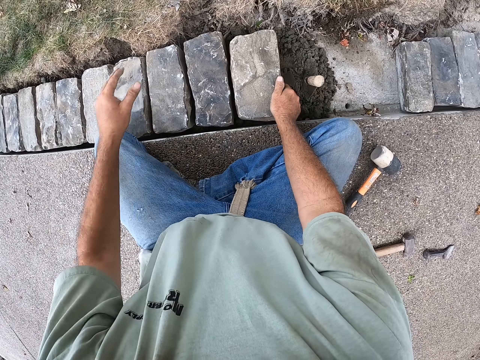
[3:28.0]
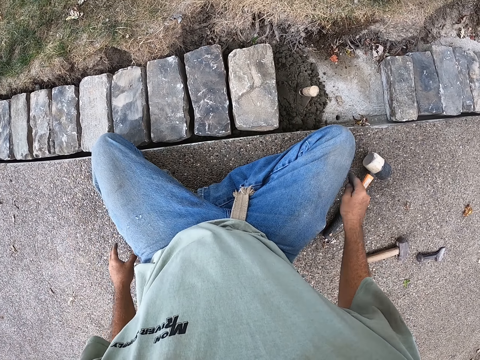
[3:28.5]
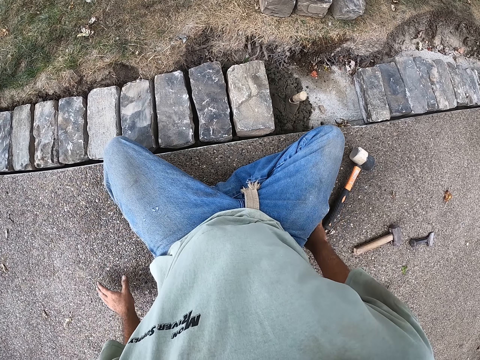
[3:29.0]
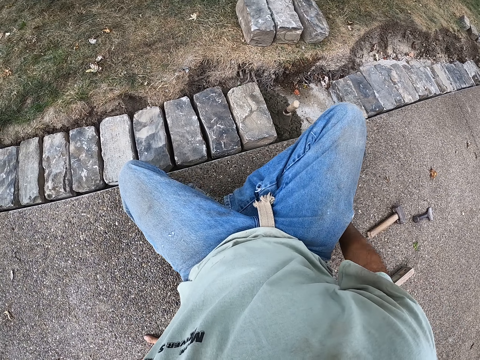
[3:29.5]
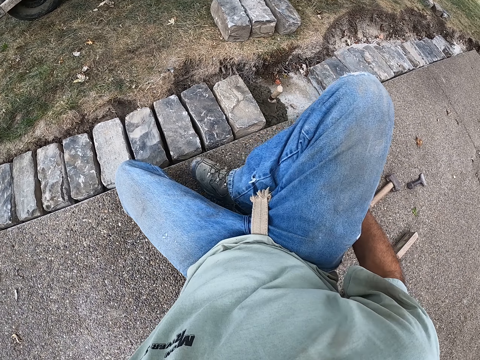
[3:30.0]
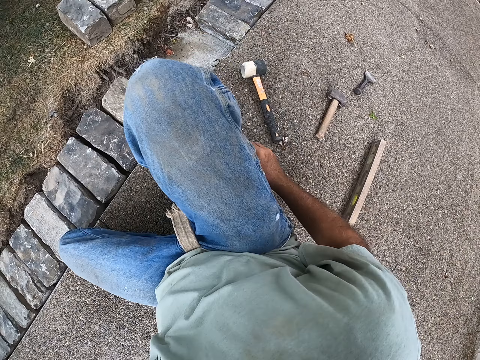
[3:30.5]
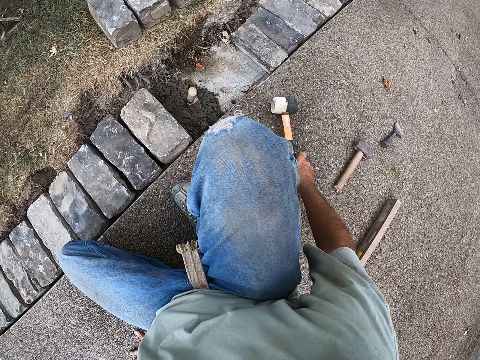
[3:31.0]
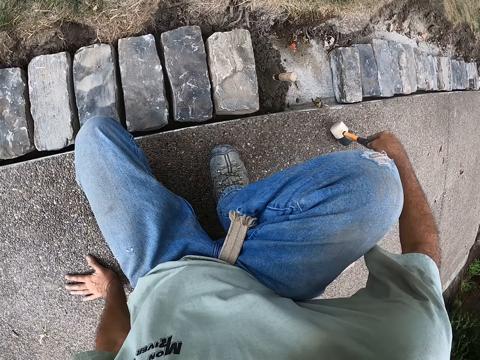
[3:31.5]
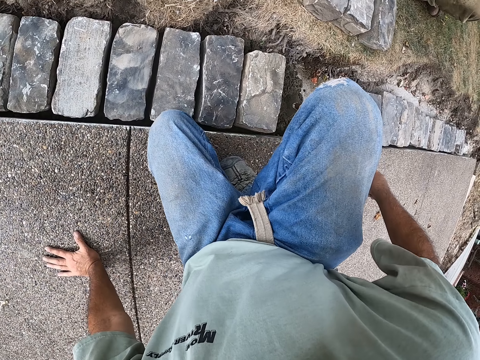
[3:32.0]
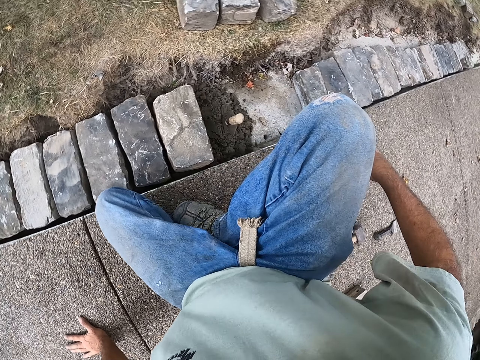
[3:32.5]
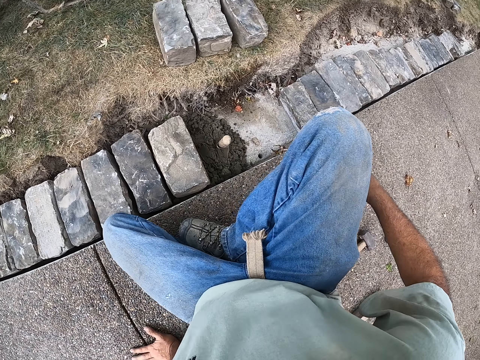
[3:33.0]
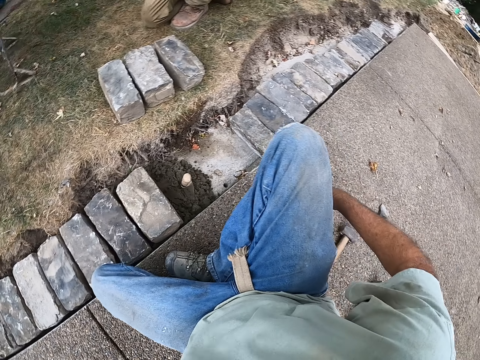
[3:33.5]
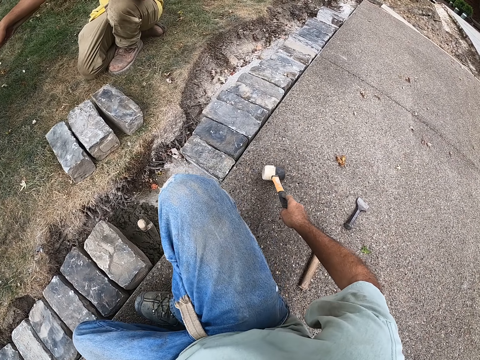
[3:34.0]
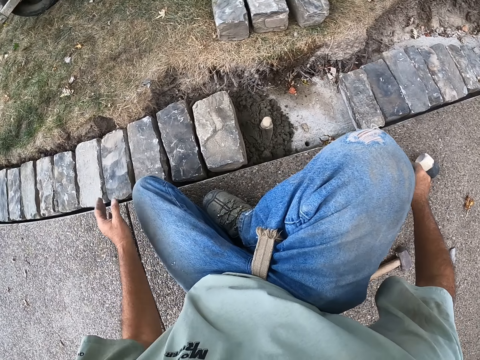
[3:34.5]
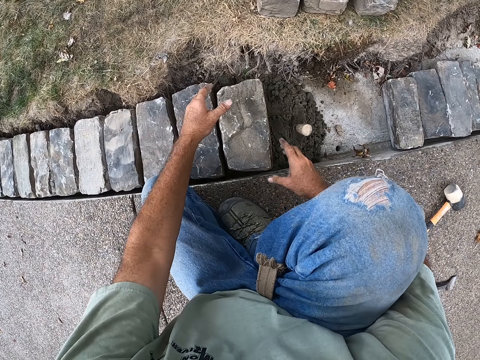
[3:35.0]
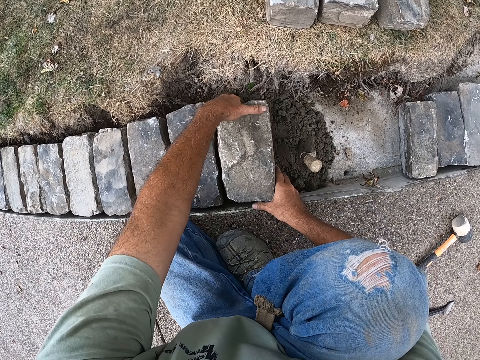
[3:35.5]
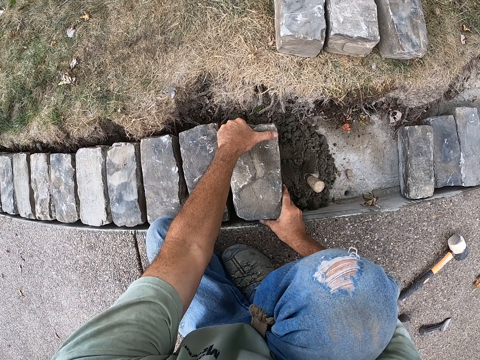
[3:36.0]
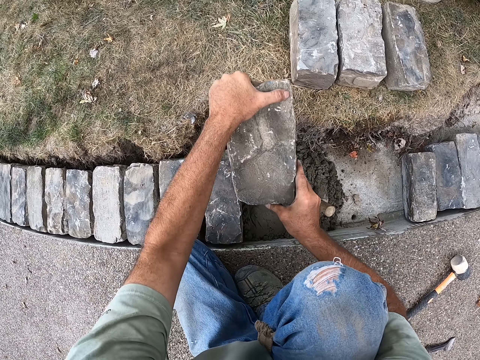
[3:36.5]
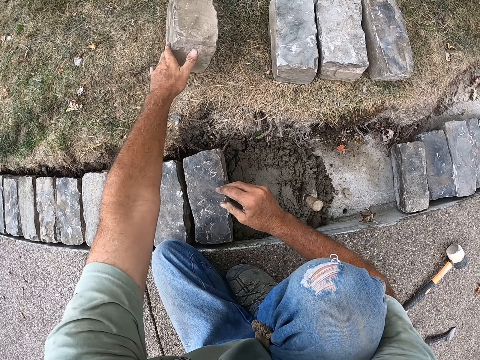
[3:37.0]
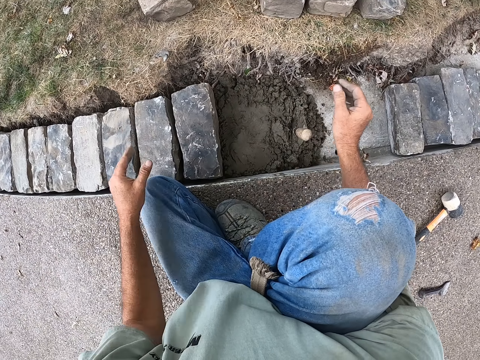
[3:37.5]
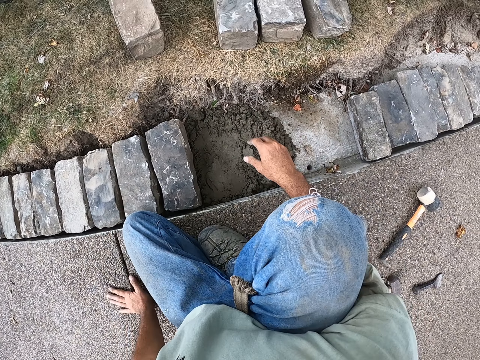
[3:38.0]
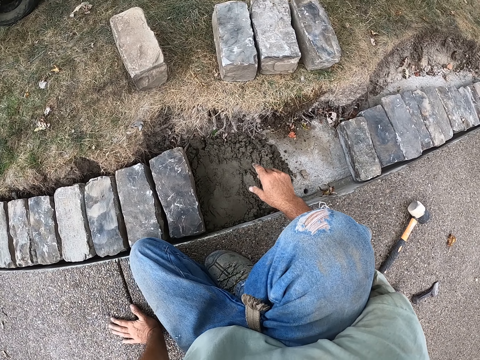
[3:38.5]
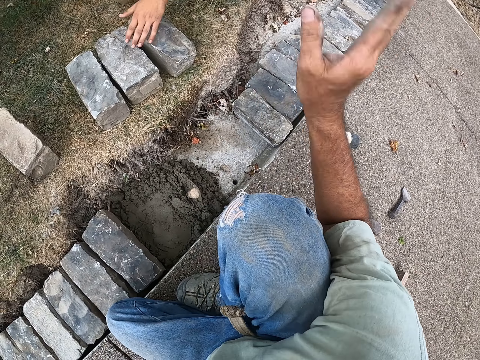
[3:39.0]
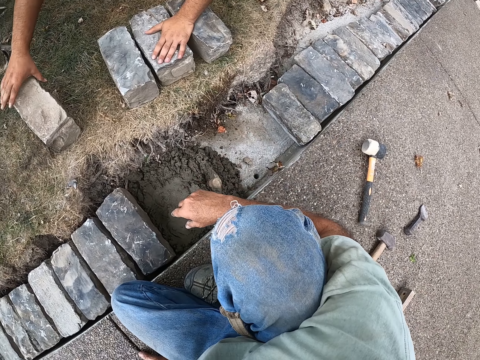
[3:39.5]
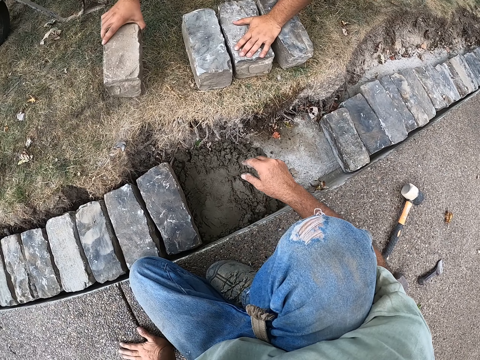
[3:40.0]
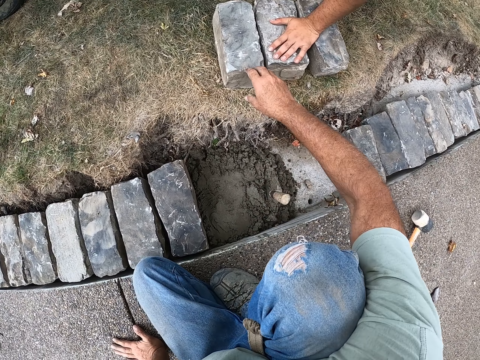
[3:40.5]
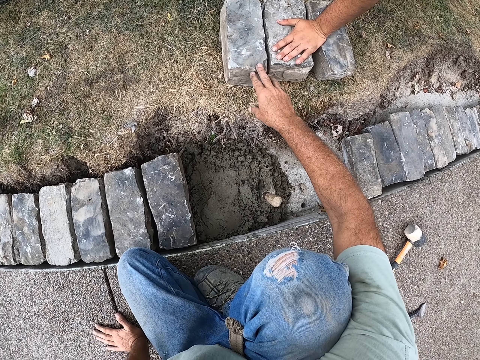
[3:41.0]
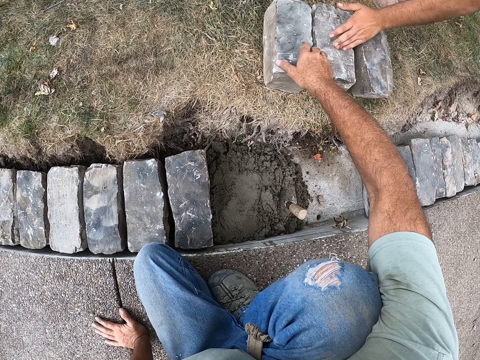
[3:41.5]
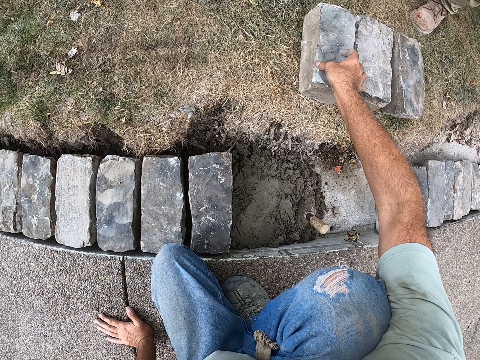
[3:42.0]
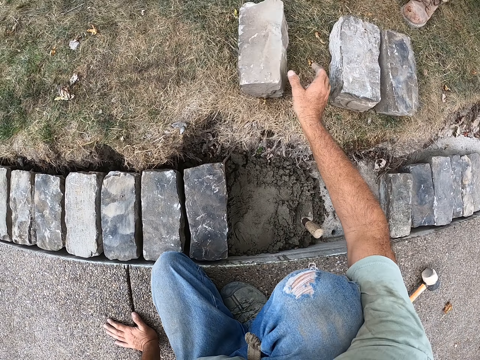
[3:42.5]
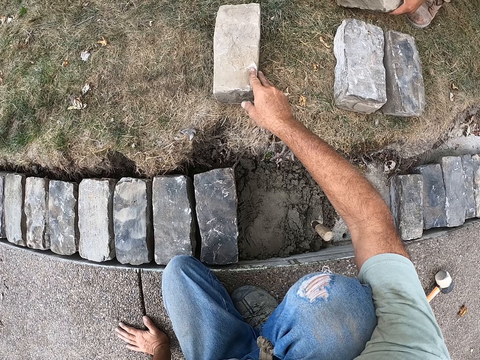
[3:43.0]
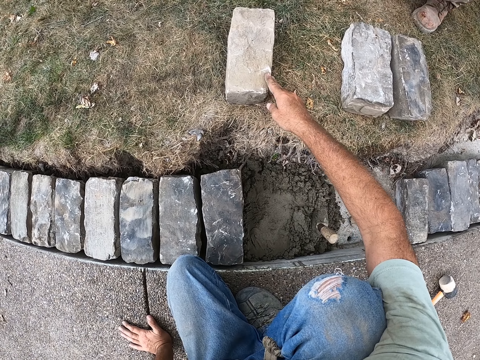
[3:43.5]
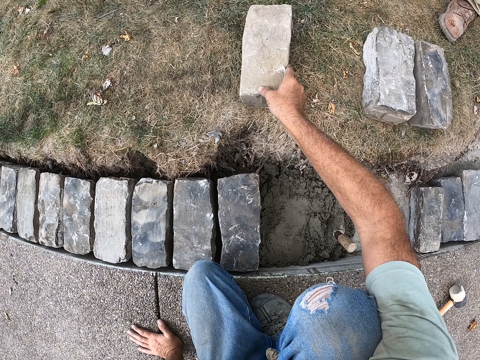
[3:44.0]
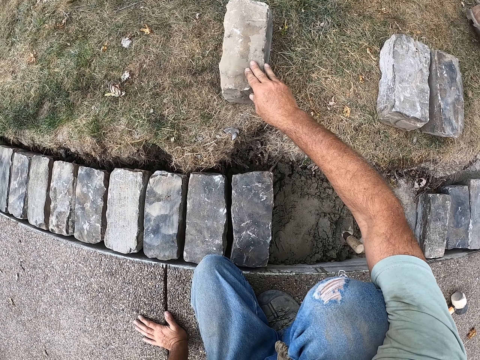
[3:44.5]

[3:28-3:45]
The camera wearer picks the mallet. They move their body. They place the mallet down. They pick the block. They throw the block down. They move their hand. They pick the block.

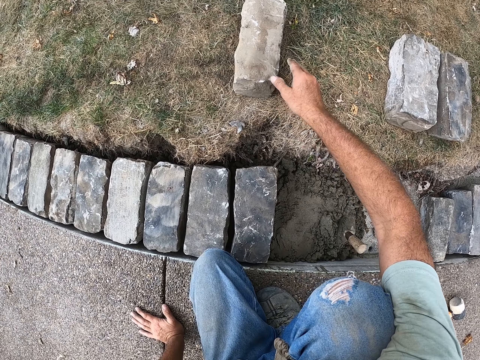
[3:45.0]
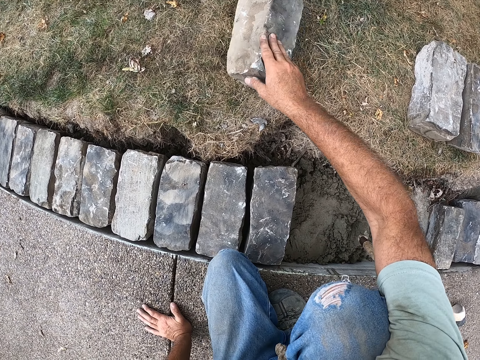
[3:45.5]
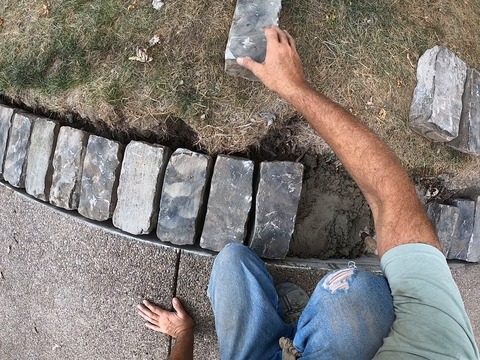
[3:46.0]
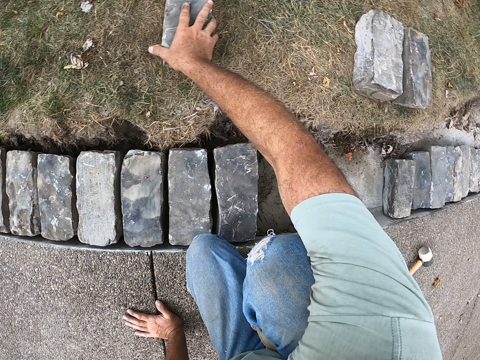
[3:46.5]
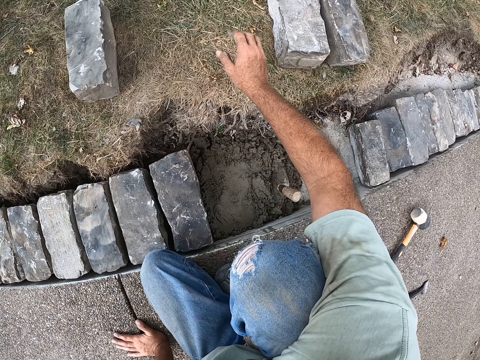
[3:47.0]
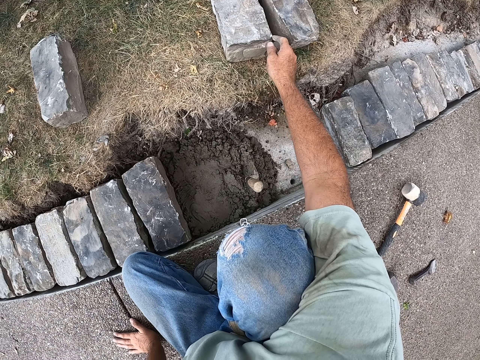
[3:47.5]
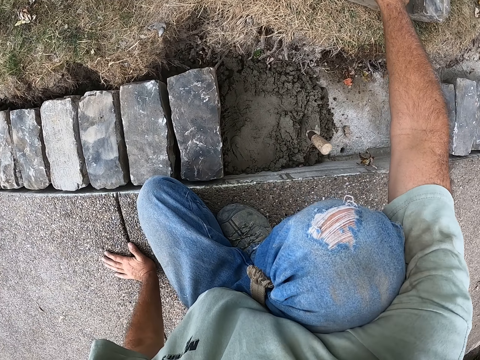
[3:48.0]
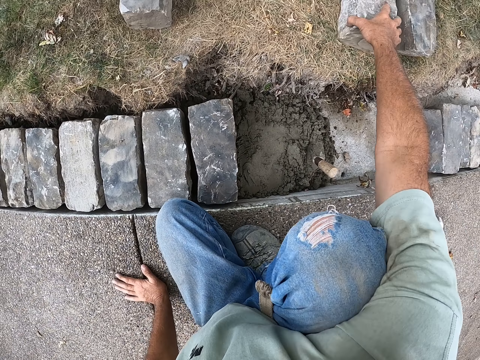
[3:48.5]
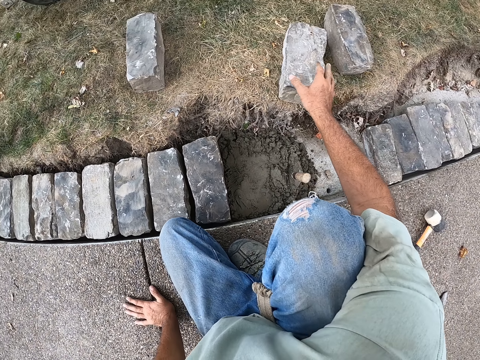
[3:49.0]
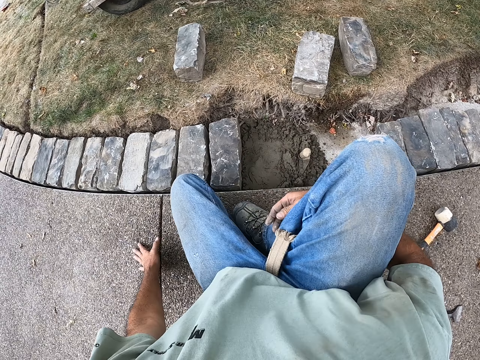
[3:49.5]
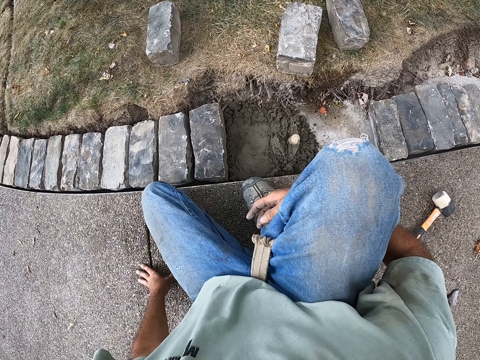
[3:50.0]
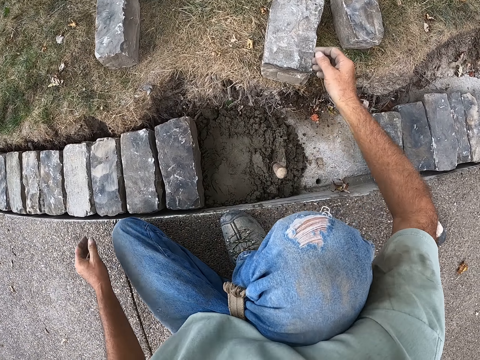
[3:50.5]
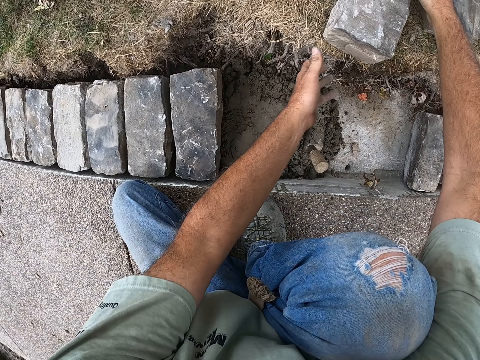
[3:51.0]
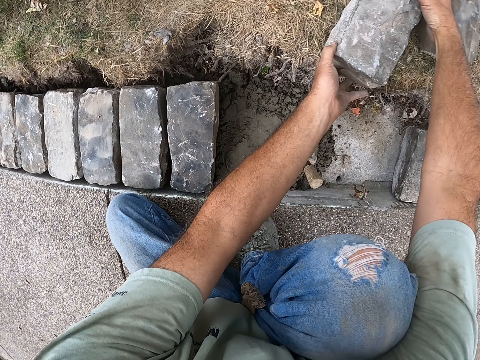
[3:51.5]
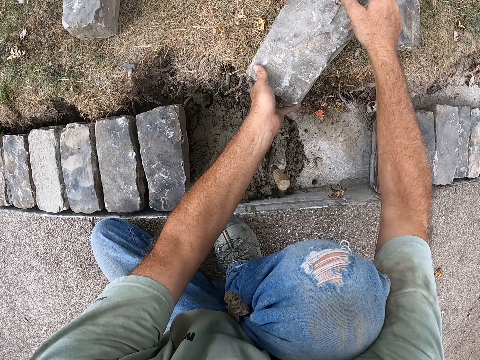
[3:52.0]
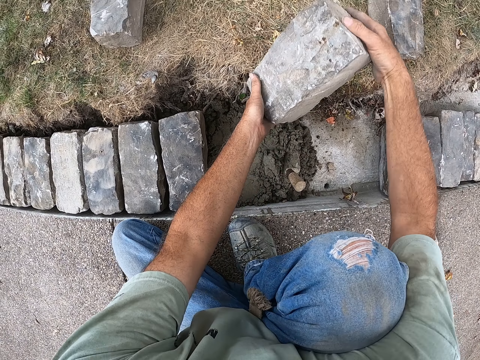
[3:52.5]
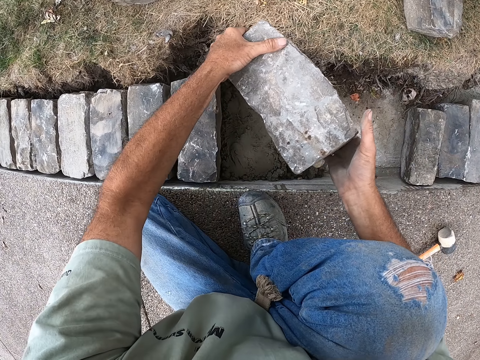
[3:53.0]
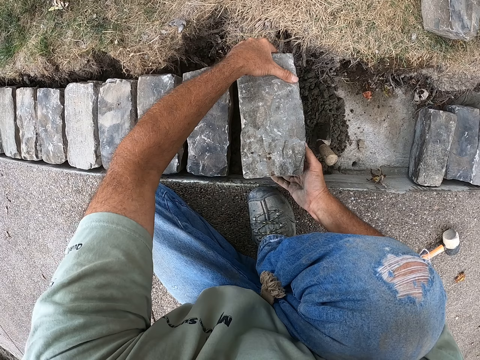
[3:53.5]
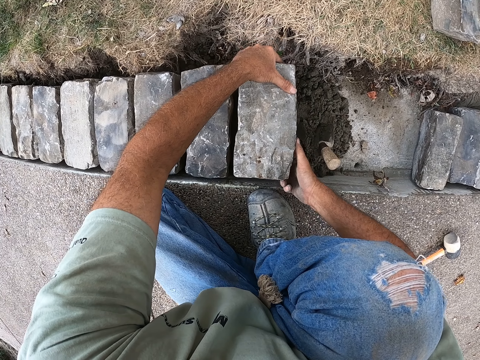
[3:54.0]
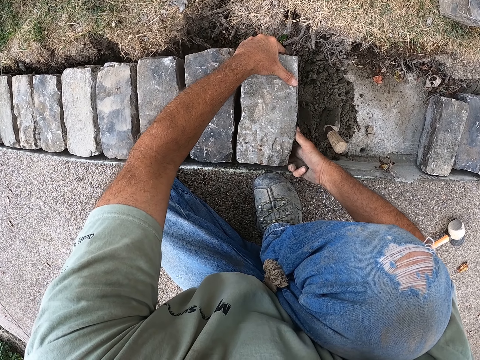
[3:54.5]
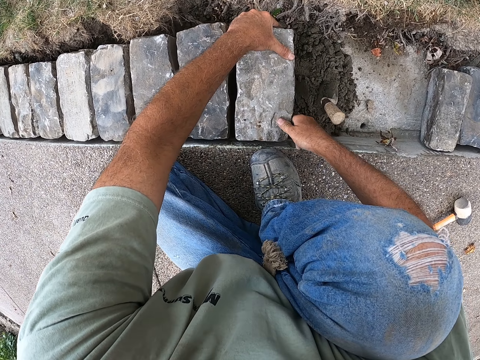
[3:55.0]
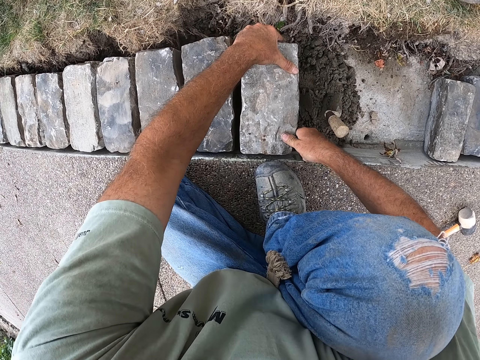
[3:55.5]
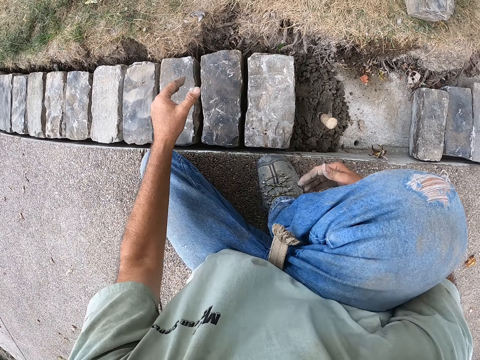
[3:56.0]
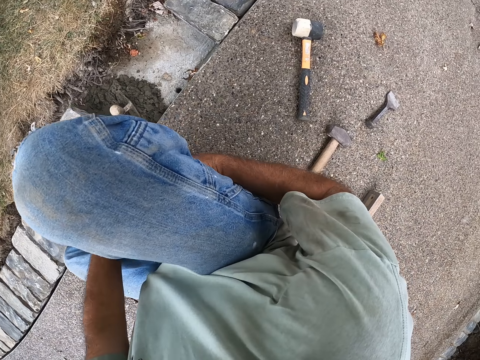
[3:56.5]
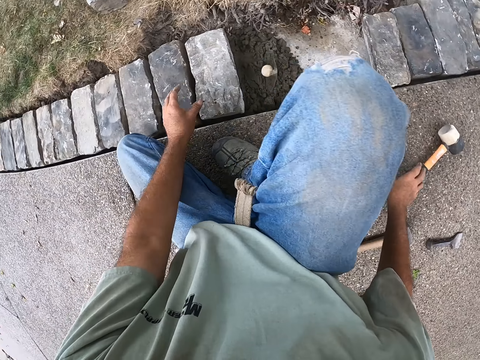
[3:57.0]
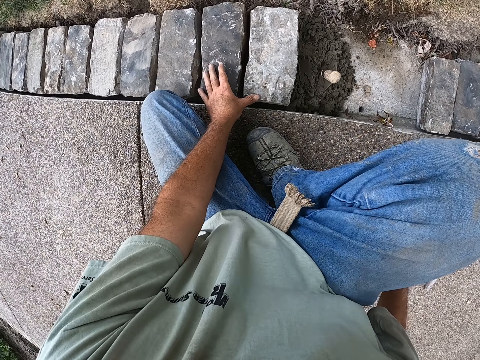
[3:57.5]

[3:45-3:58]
The camera wearer picks the block. They lift the block. They place the block down. They look around.
